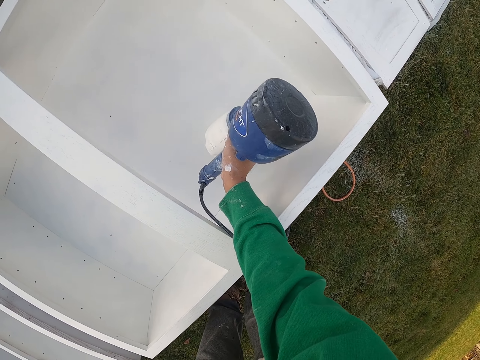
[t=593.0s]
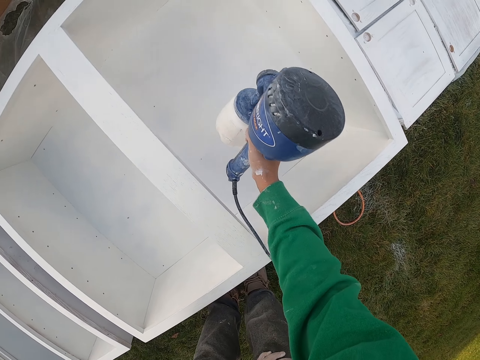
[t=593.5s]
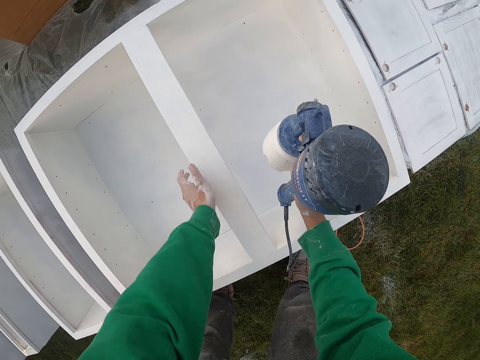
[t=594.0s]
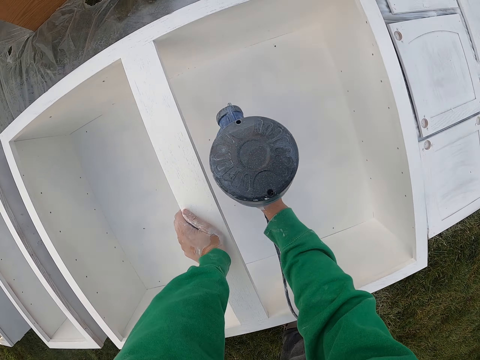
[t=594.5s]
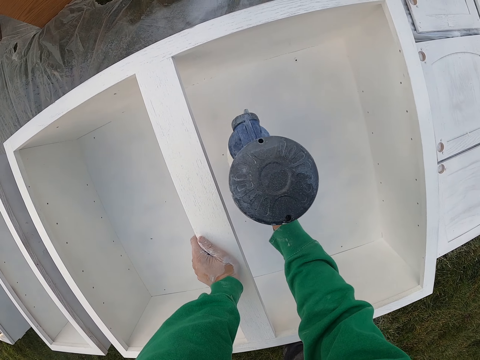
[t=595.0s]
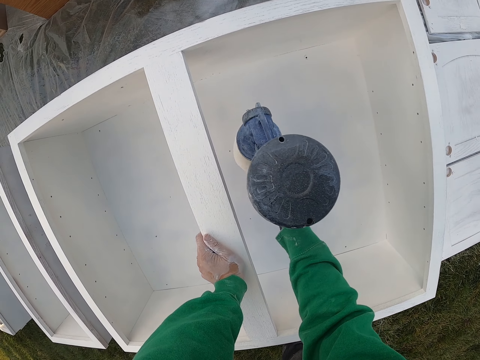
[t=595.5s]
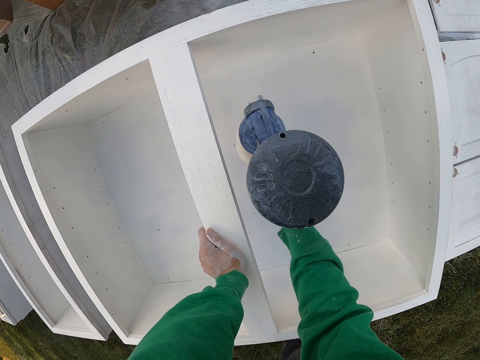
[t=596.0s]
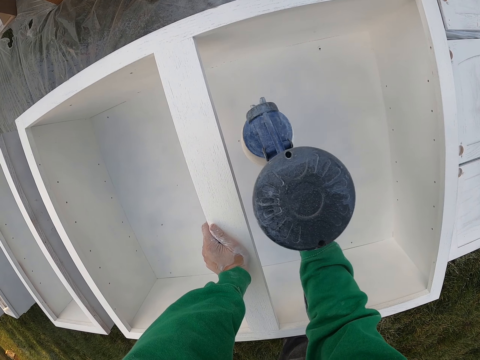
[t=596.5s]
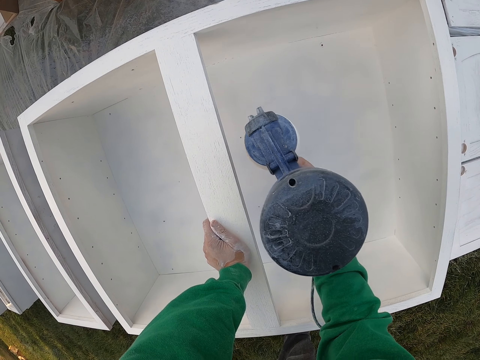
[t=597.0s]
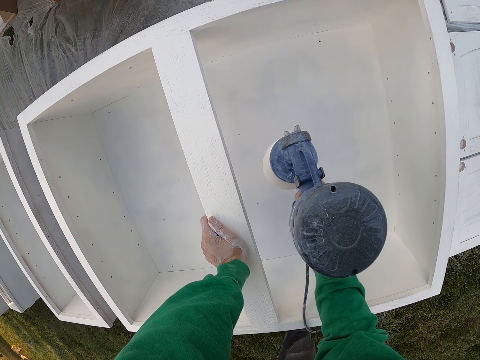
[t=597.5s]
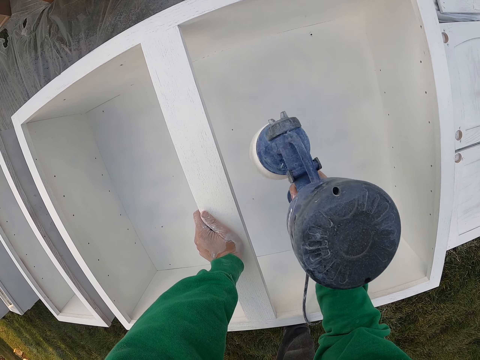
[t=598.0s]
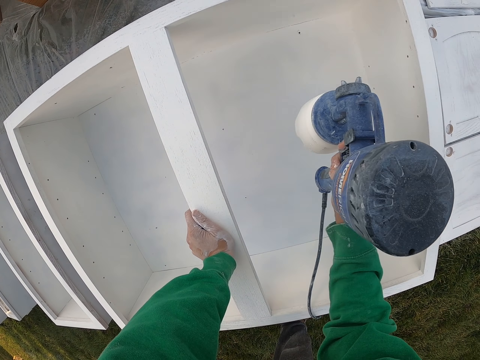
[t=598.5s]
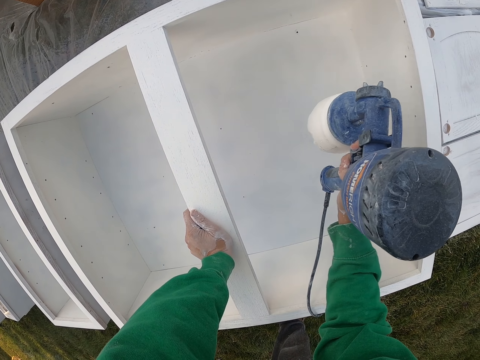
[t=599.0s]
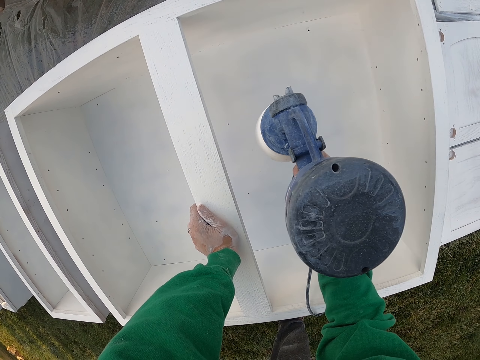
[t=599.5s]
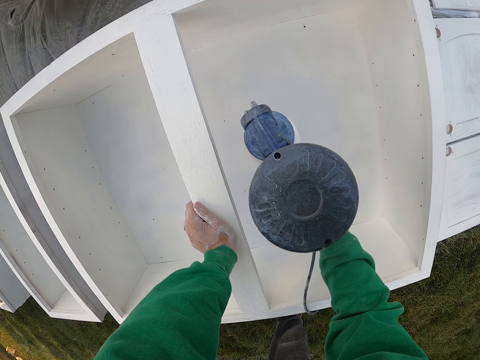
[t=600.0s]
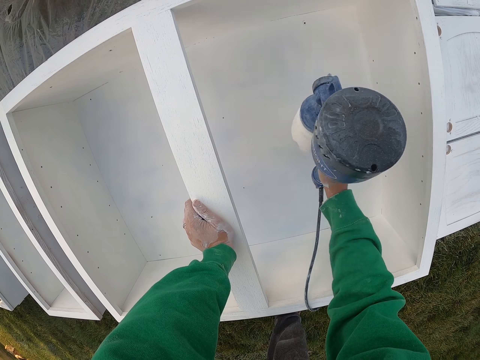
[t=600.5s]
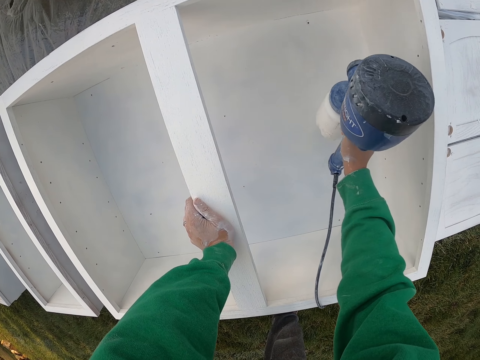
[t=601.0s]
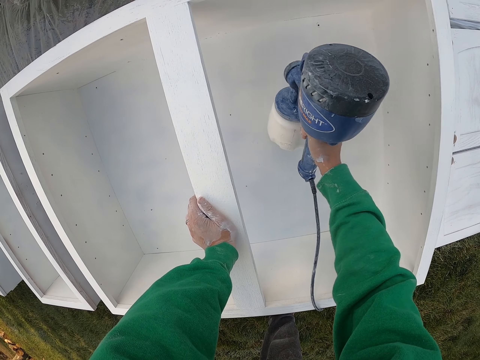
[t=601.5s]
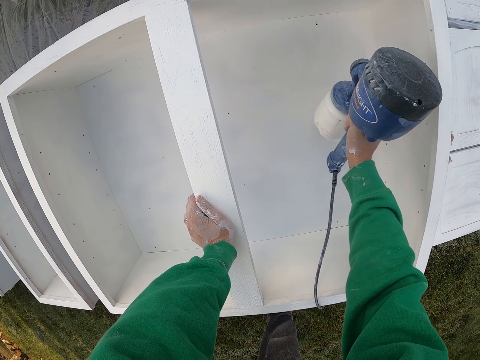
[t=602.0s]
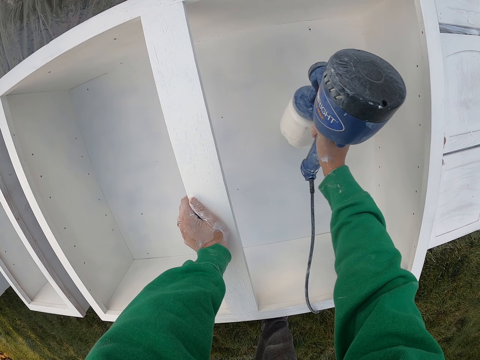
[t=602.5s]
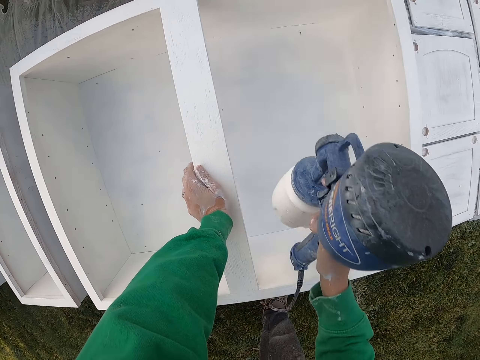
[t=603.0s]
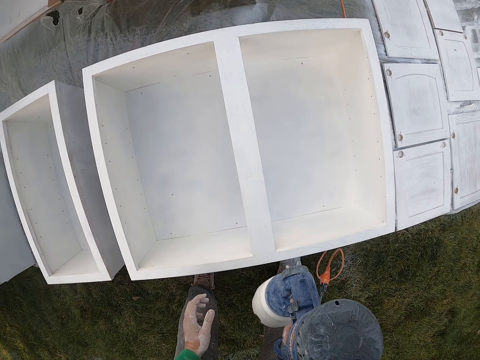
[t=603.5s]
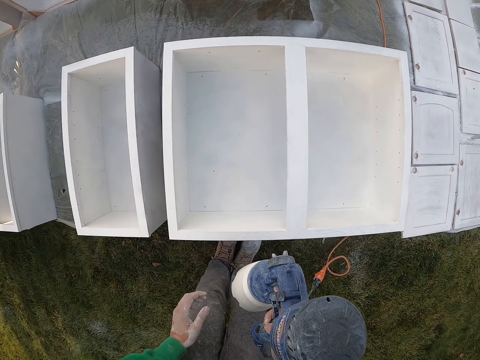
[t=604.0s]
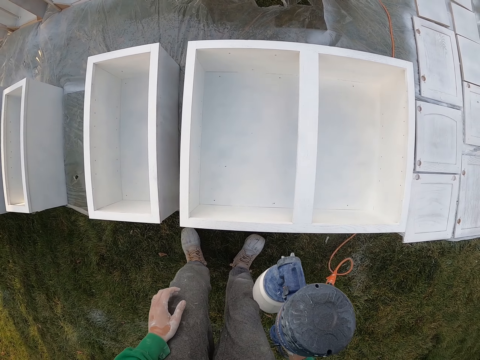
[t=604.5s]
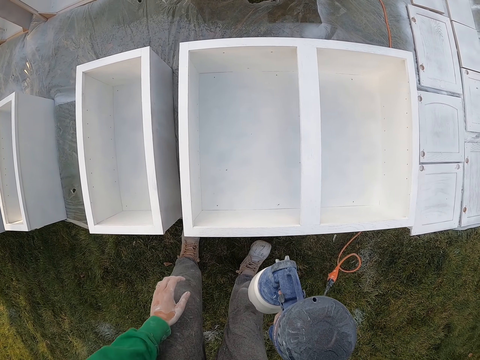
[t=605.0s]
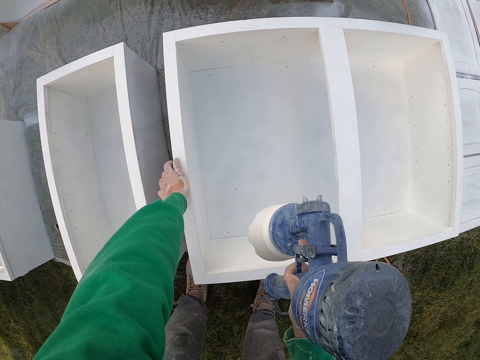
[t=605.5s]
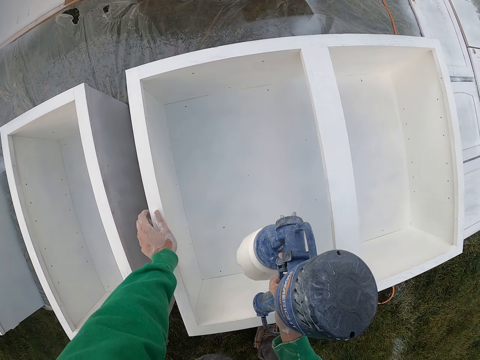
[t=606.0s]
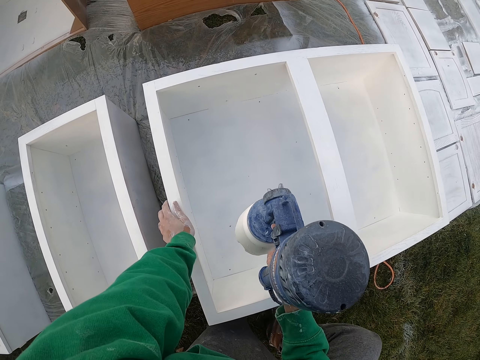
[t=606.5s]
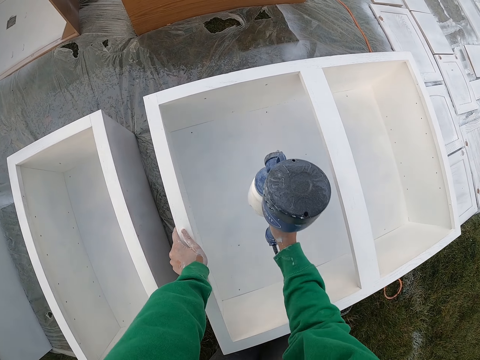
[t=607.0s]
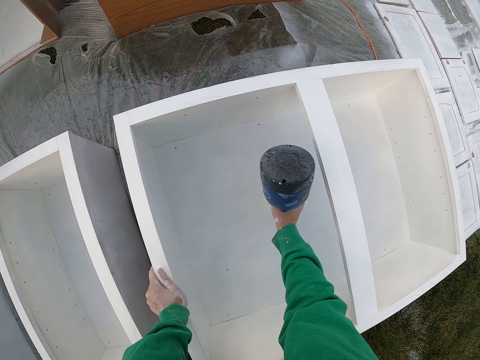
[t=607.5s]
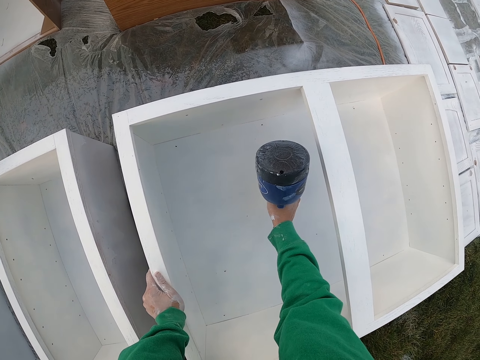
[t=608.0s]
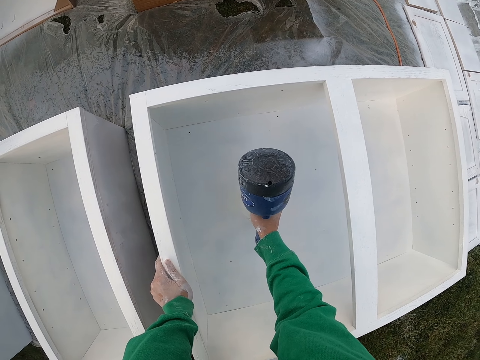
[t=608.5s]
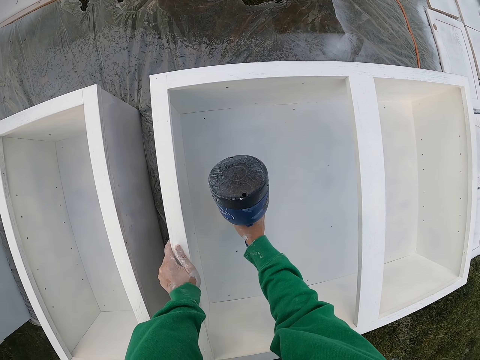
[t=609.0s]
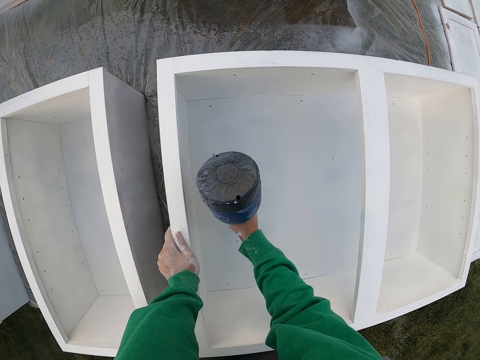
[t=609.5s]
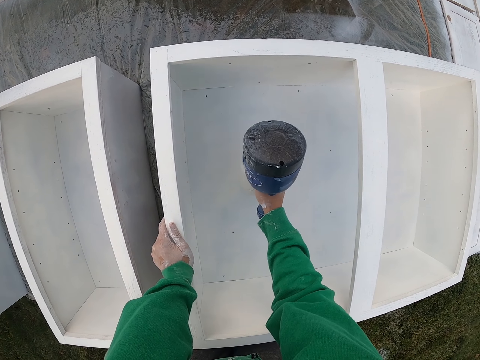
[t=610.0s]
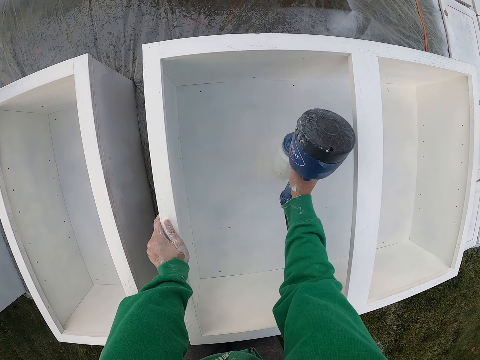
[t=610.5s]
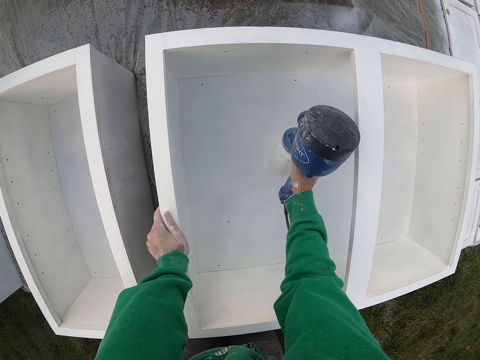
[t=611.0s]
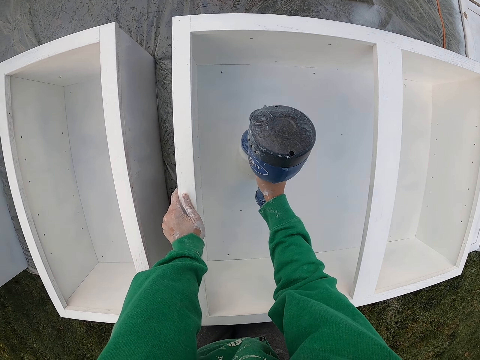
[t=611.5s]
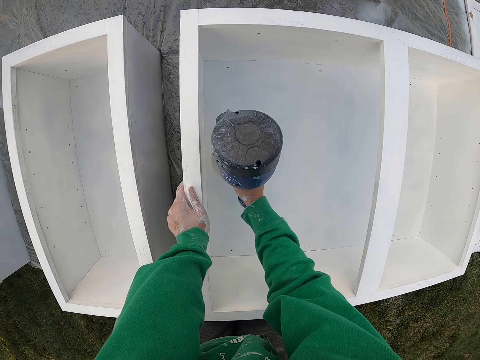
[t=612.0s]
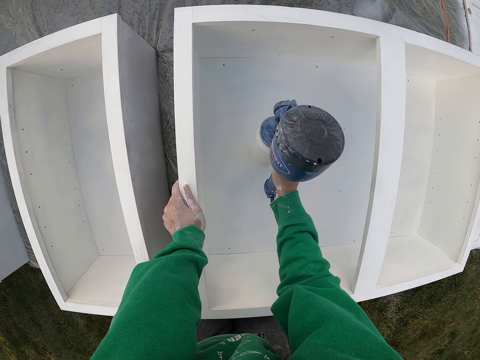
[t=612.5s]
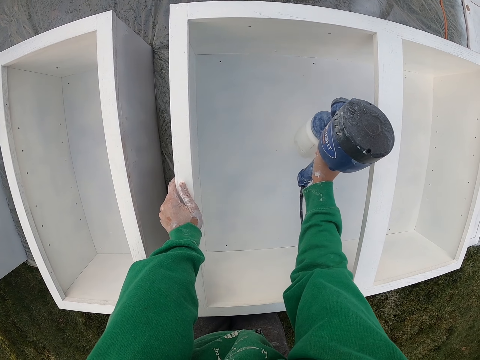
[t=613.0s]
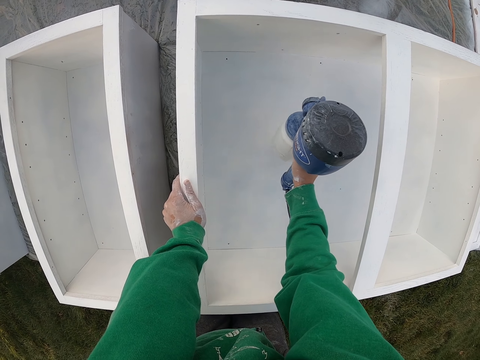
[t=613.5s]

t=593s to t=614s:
The camera wearer places the left hand on the wooden box or furniture. They spray the furniture. They stare at the furniture. They spray the furniture.

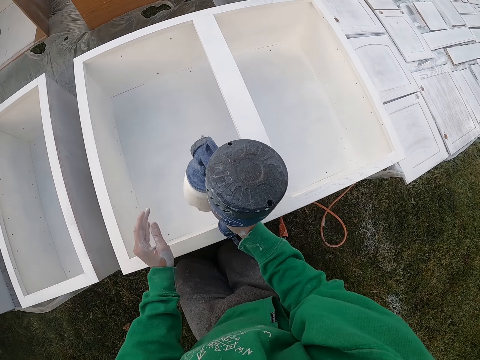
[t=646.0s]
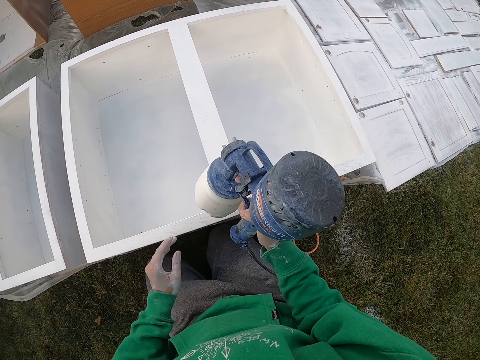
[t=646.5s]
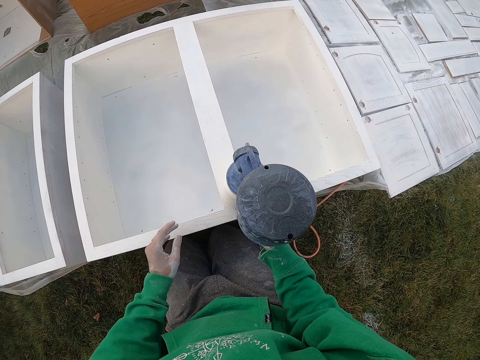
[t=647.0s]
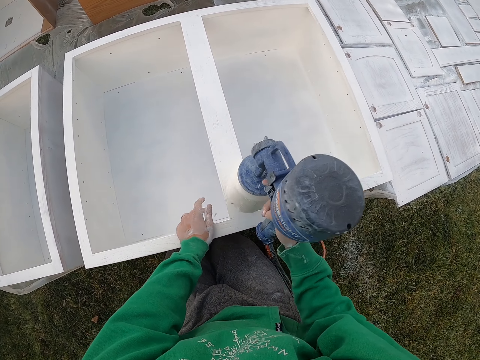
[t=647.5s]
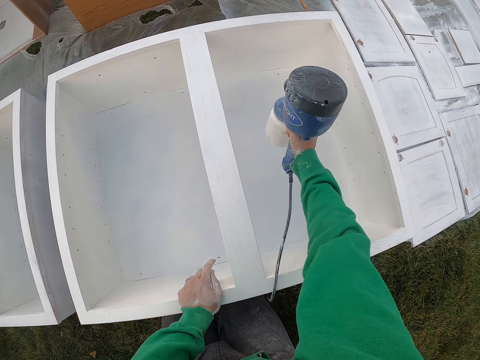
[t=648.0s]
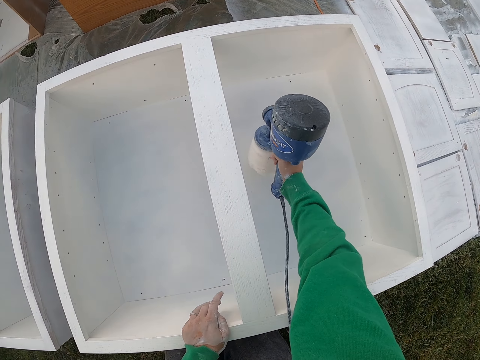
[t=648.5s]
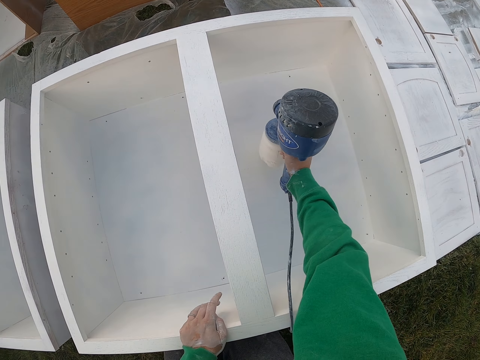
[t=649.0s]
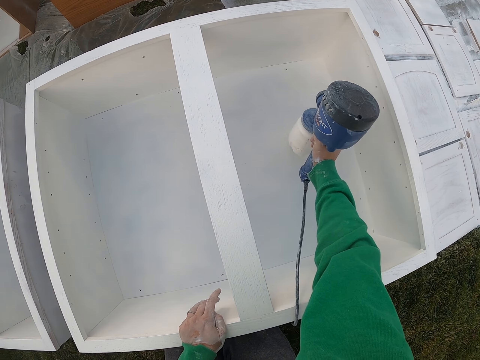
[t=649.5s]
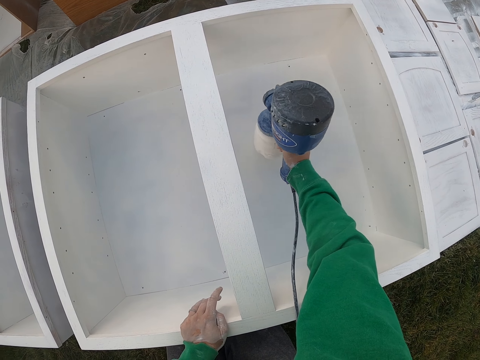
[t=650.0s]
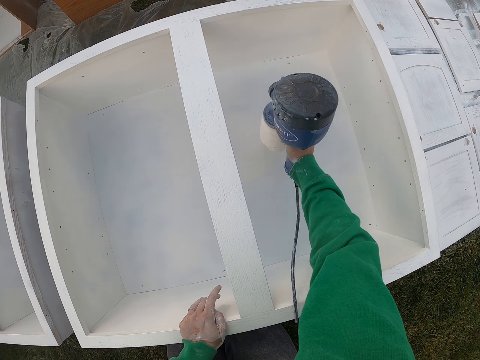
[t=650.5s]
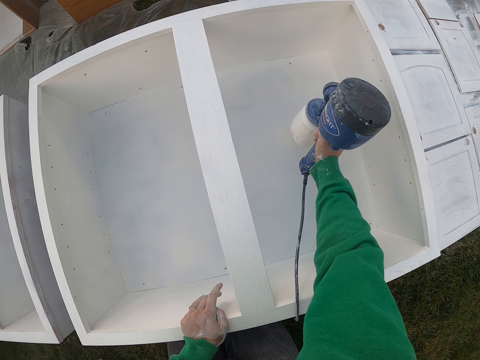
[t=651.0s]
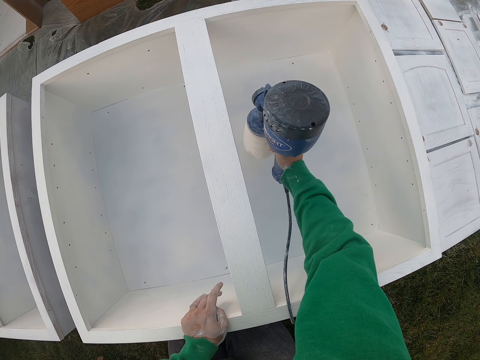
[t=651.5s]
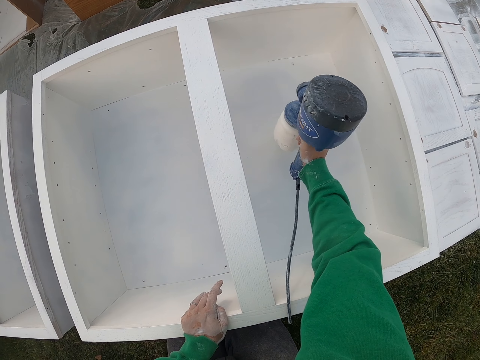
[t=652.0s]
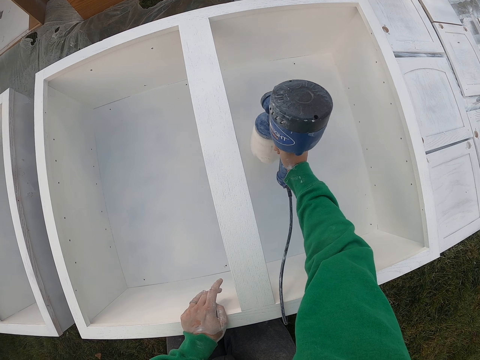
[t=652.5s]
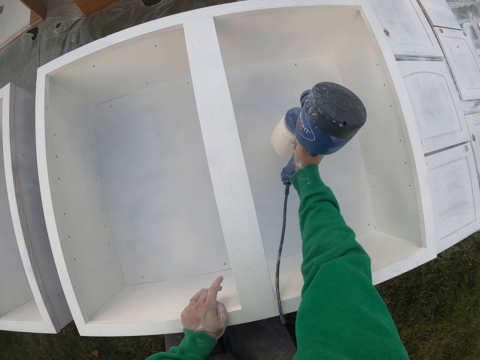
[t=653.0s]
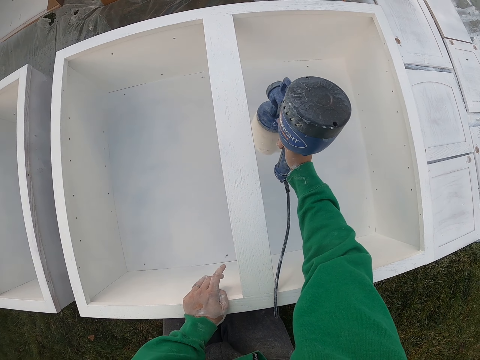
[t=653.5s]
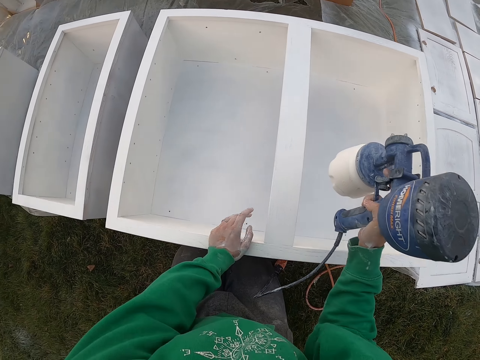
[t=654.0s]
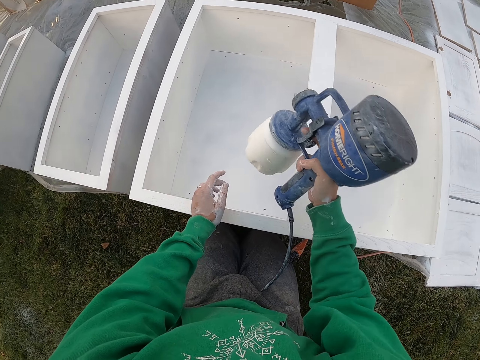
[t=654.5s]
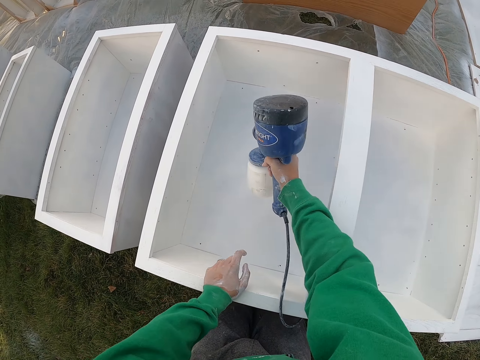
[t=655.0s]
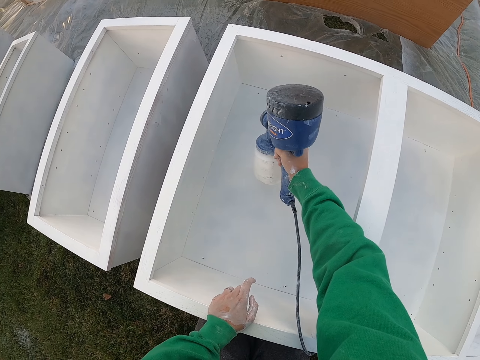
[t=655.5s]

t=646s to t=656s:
The camera wearer stares at the furniture. They spray the furniture.
